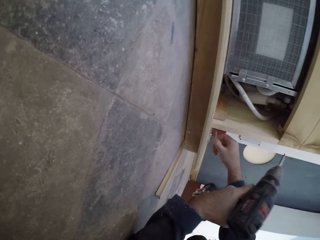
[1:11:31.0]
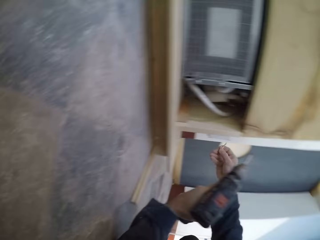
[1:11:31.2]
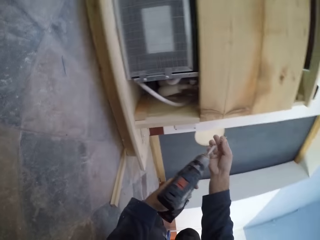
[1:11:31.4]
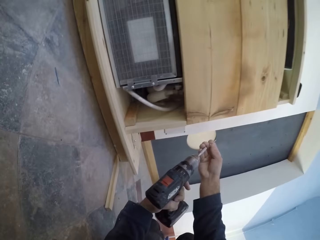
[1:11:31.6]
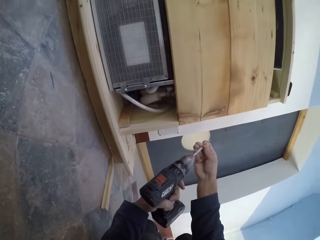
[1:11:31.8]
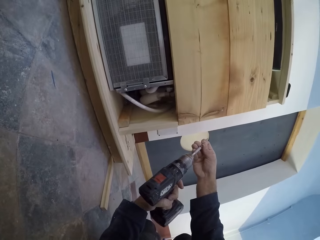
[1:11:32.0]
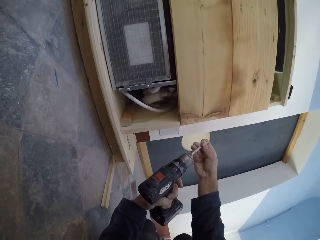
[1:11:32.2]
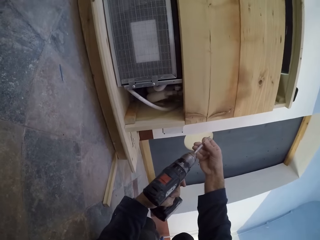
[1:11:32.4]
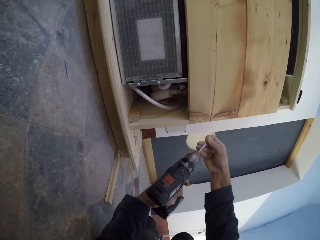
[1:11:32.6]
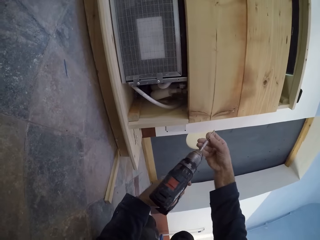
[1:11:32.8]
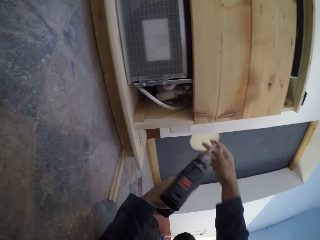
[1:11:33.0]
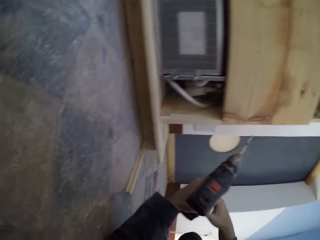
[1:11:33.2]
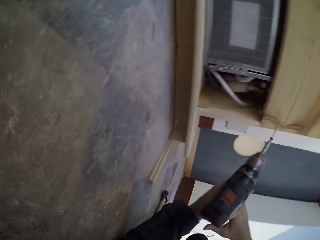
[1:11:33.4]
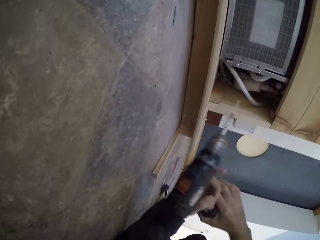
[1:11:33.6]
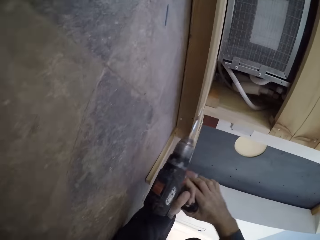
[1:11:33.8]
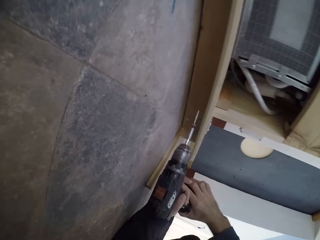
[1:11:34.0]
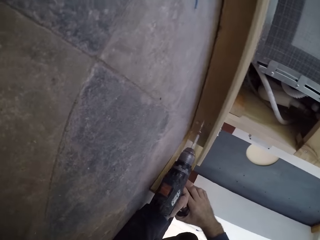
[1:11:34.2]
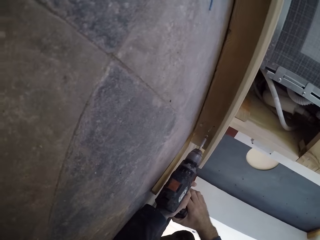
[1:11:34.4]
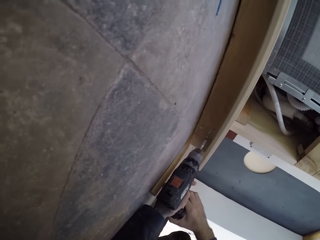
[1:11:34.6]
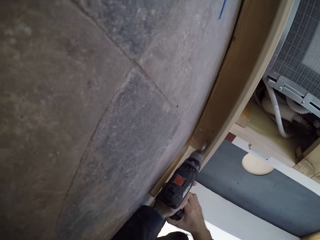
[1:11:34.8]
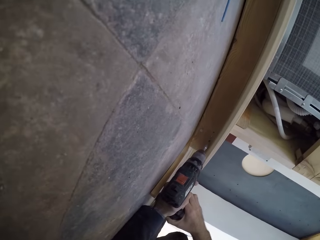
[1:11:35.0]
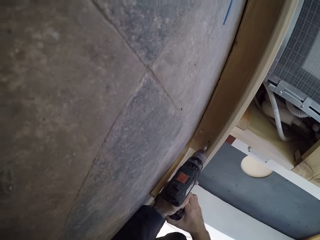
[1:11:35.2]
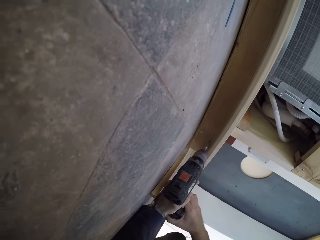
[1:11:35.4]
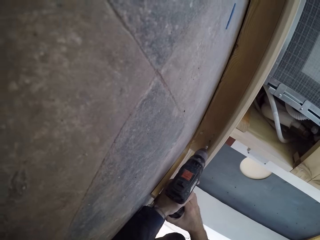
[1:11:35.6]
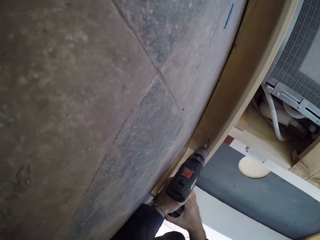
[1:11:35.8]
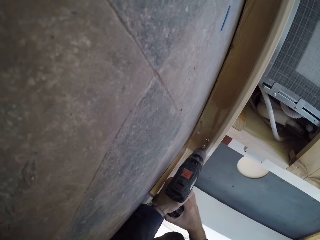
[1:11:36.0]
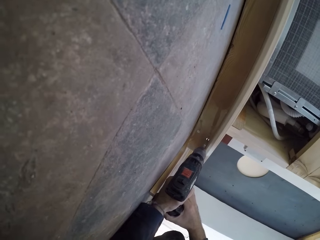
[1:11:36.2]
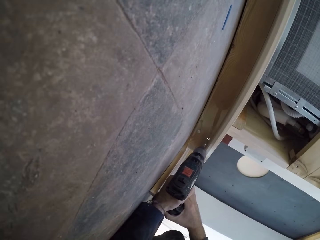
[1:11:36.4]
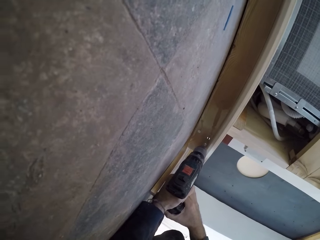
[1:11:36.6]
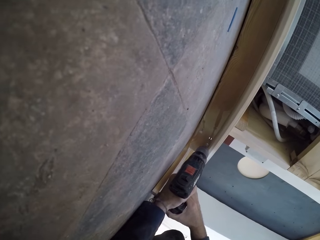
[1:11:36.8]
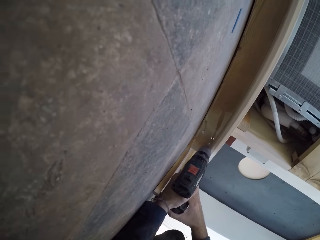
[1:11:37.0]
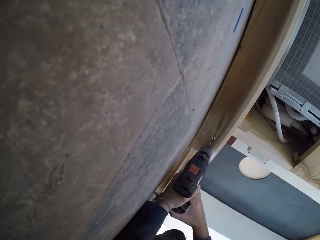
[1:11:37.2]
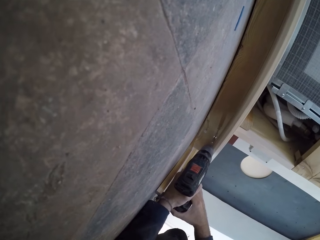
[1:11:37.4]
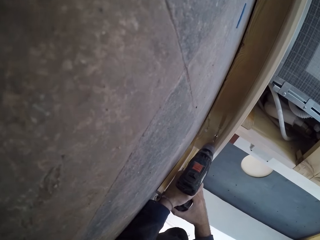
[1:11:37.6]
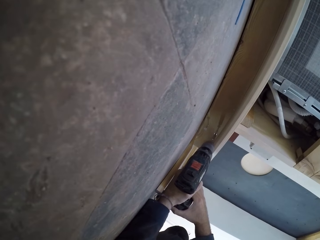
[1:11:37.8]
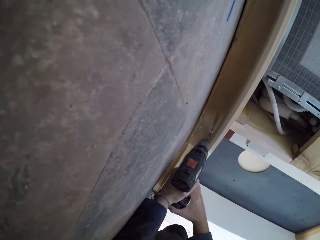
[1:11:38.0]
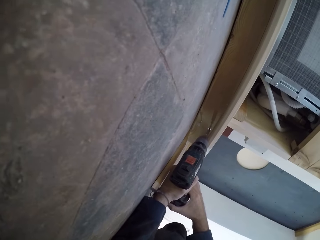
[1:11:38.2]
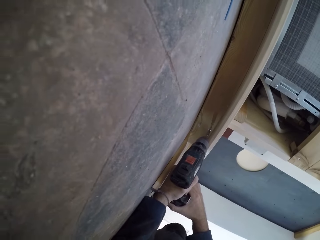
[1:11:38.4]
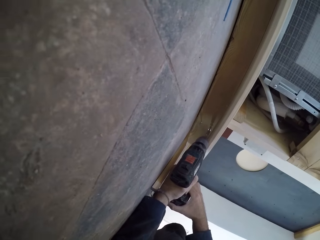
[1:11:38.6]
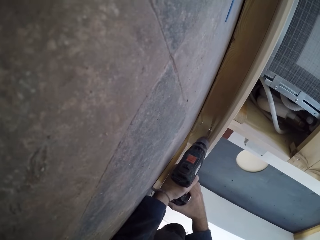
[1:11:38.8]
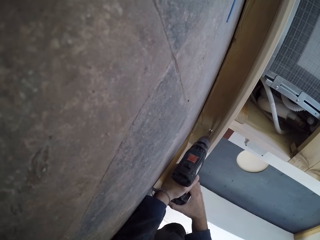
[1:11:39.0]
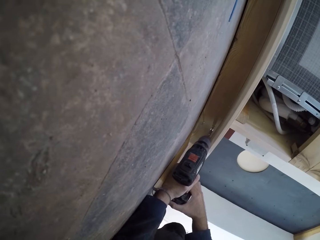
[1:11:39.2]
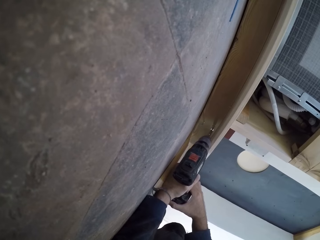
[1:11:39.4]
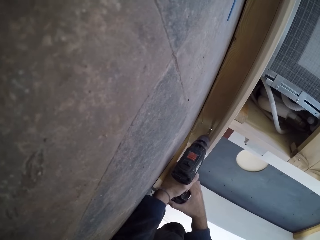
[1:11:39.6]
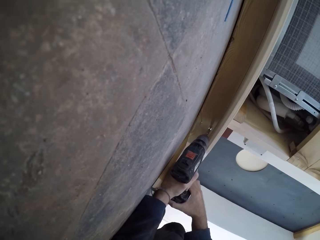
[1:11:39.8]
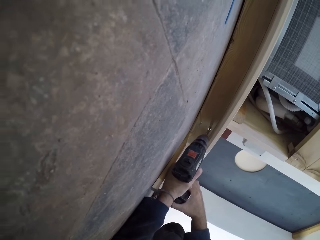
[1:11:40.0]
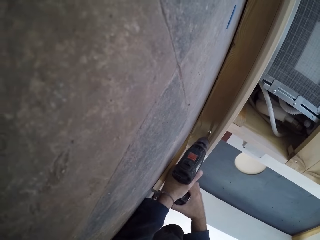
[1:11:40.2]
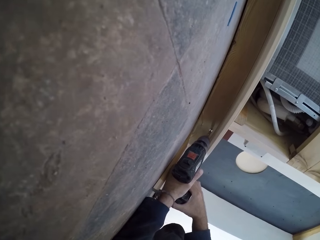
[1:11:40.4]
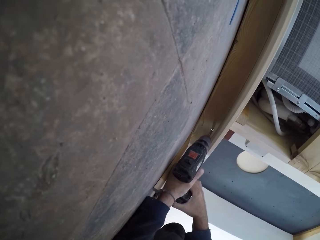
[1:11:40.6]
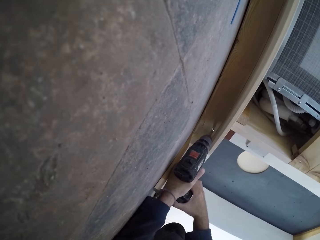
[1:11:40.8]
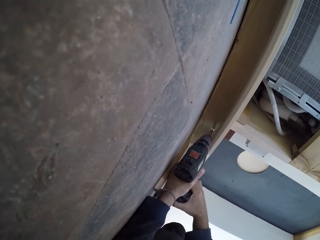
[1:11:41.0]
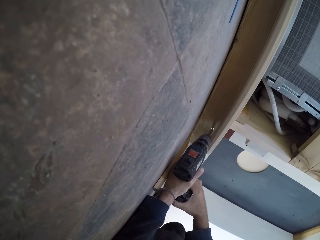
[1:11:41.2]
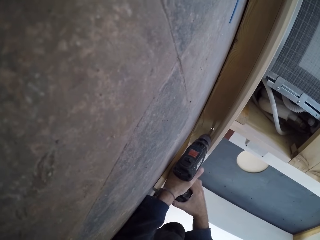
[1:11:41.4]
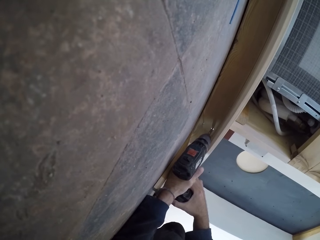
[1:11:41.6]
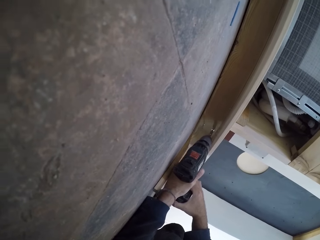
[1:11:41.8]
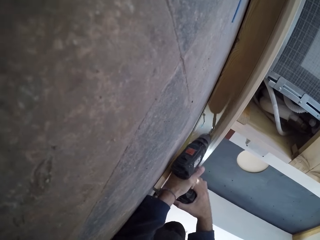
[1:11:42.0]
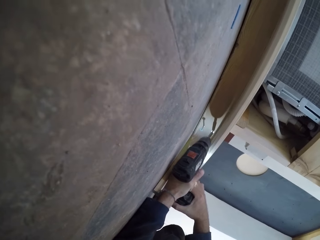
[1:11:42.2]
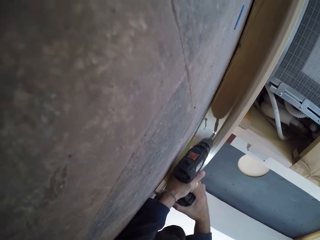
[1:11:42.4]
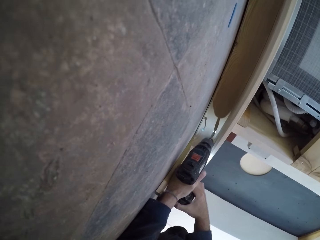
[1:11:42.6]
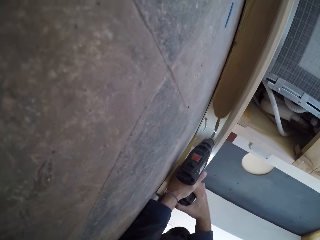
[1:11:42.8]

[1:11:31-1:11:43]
The camera wearer picks up a screw from the wooden shelf with his right hand. He attaches the screw to the drill bit with his right hand. He drills a hole into the wood underneath the wooden shelf with the impact driver in his hands.

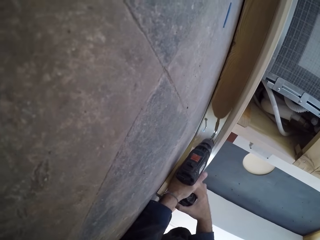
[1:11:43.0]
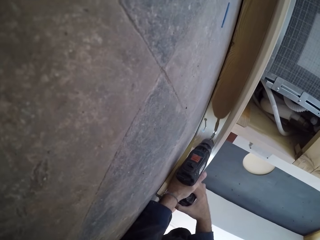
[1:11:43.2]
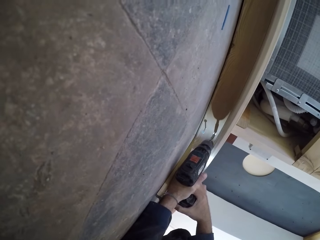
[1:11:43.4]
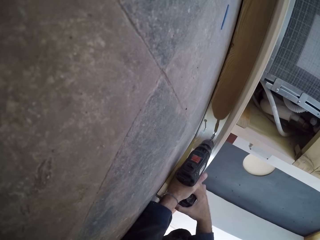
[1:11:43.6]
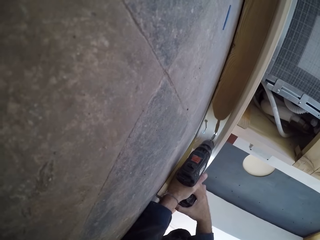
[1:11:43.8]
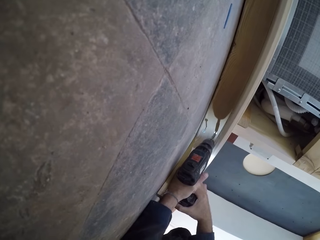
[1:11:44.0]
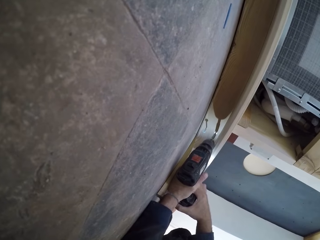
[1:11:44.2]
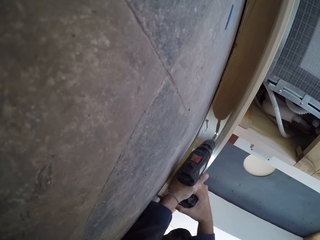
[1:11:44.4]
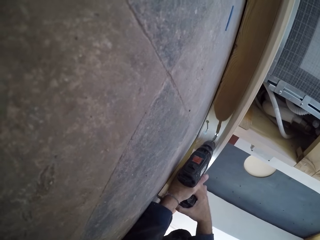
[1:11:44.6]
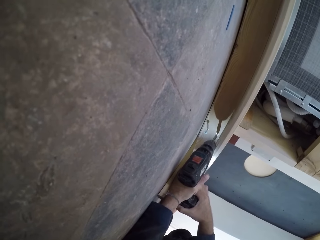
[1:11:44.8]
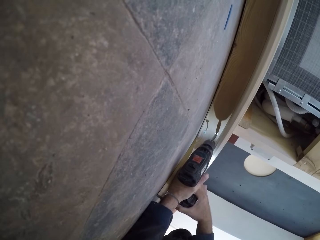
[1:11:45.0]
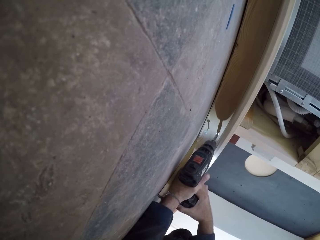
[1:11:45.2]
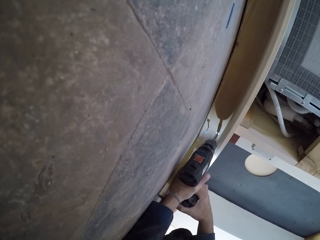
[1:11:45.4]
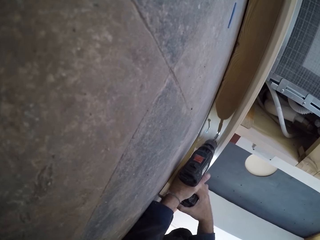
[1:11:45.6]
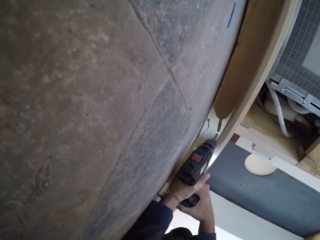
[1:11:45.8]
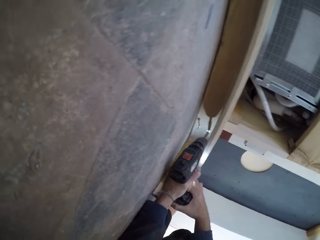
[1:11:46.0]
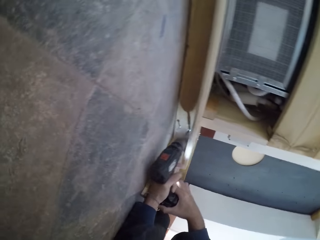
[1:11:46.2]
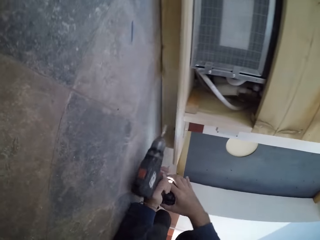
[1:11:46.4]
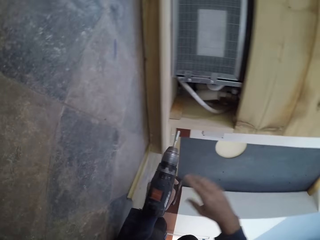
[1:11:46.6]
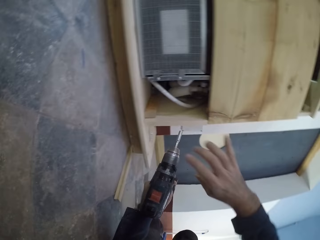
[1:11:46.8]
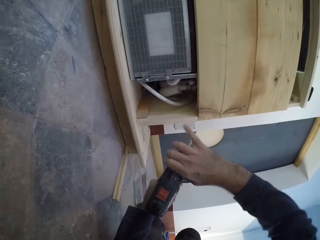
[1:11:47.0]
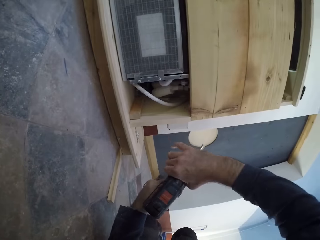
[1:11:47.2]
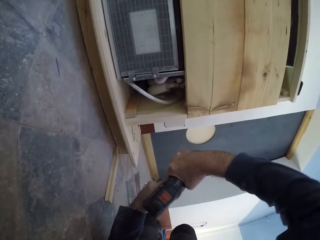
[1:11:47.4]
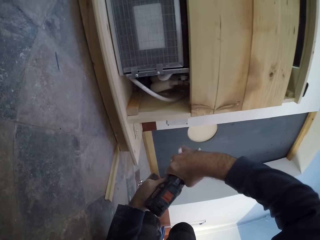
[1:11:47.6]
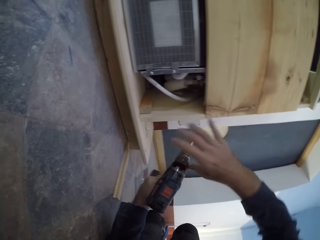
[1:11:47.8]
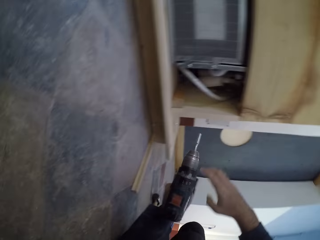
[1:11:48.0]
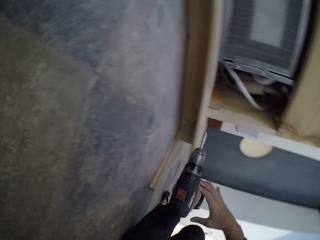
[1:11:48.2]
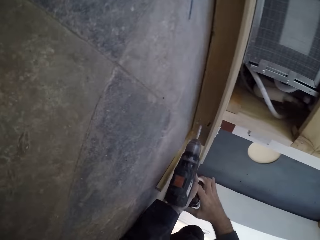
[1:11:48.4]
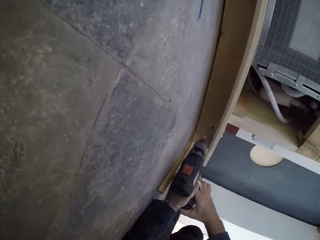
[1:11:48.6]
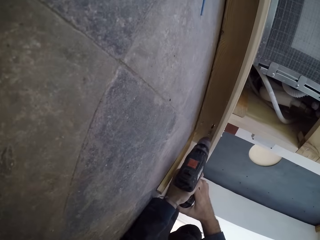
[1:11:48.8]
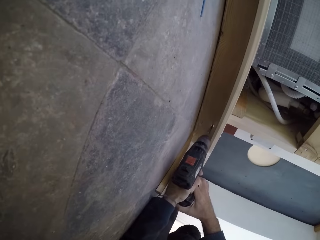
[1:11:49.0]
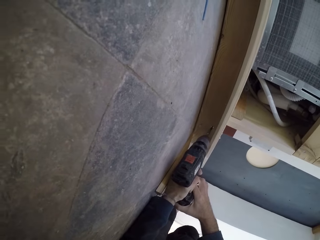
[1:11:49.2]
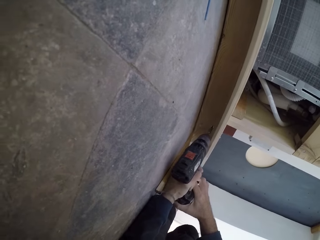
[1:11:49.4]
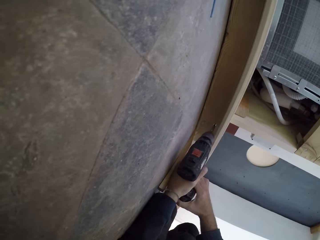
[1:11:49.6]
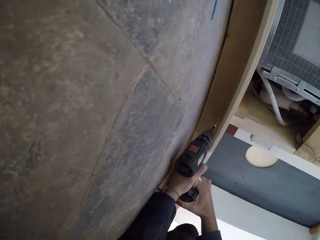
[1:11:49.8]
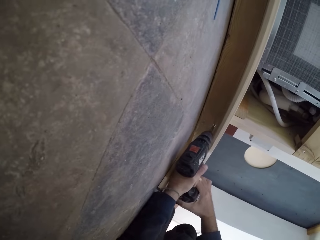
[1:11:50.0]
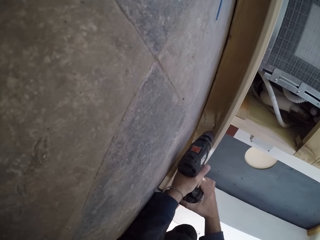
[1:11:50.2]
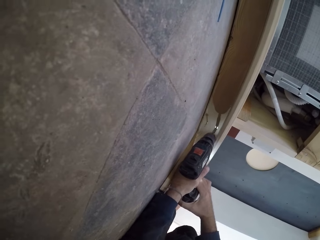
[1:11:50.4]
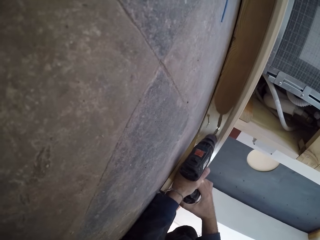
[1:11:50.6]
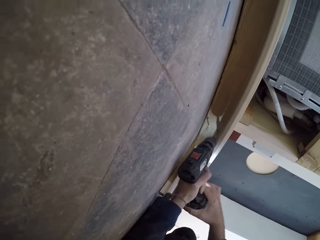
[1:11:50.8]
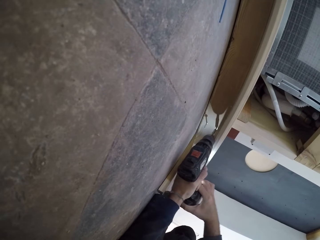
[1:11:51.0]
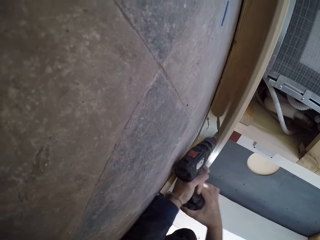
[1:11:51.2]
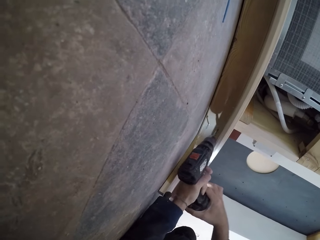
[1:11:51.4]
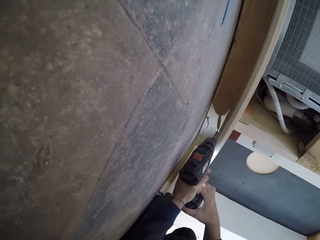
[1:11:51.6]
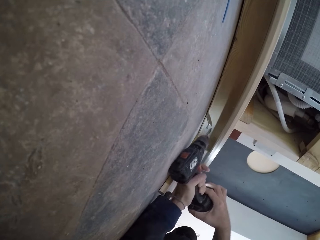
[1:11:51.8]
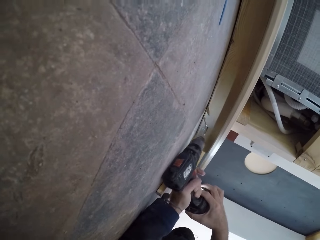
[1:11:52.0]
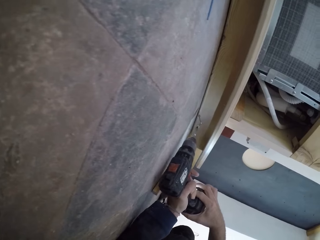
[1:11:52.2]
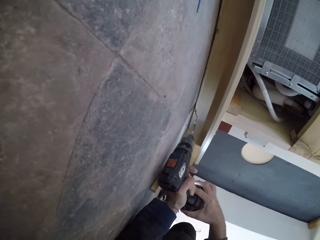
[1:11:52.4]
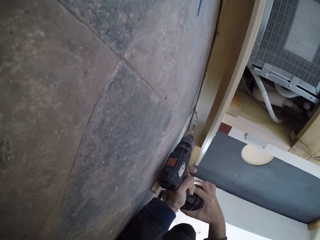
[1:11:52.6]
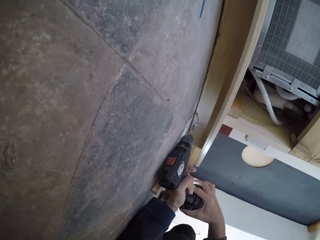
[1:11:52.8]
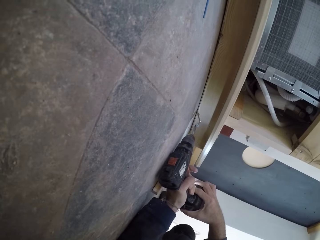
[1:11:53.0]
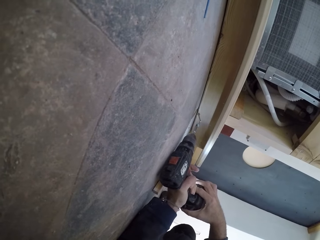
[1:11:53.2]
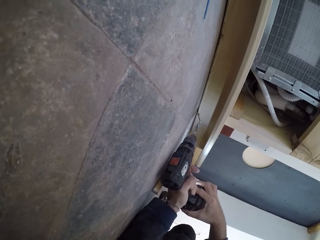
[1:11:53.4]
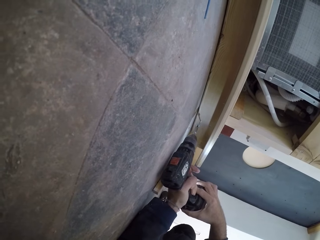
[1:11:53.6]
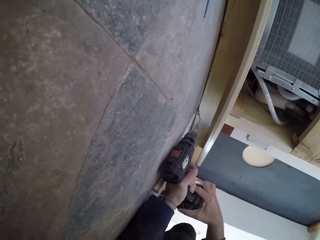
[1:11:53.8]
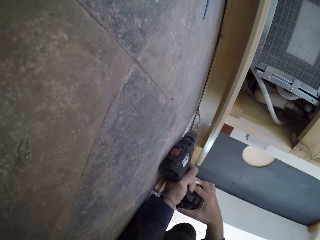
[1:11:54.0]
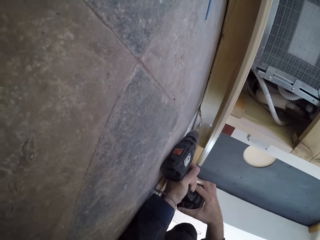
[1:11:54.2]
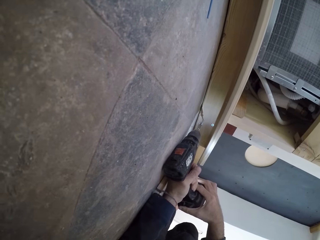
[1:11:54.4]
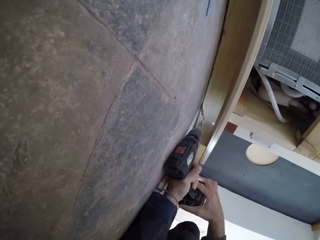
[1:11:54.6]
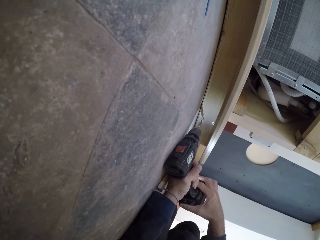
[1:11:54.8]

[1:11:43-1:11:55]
The camera wearer adjusts the impact driver with his right hand. He drills a hole into the wood underneath the wooden shelf with the impact driver in his hands.
